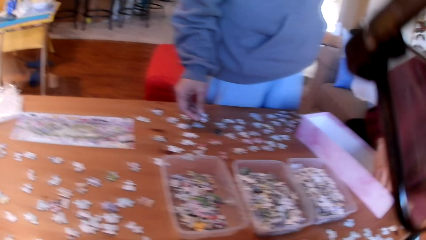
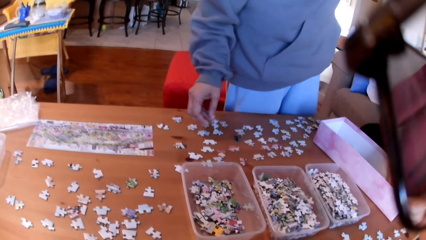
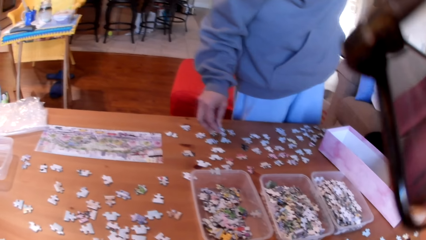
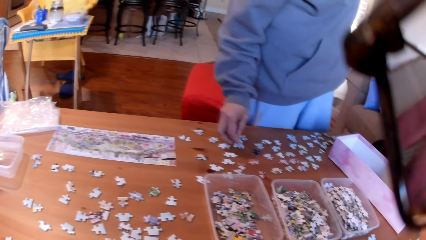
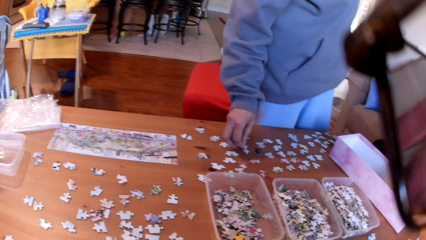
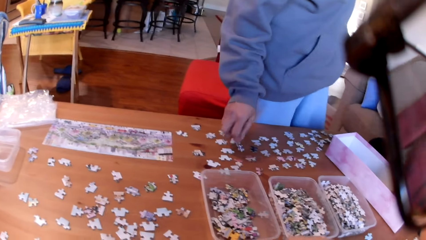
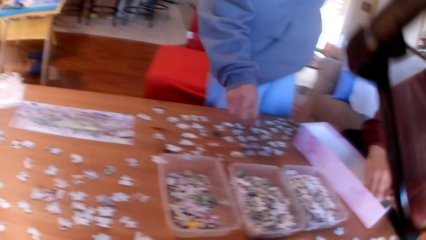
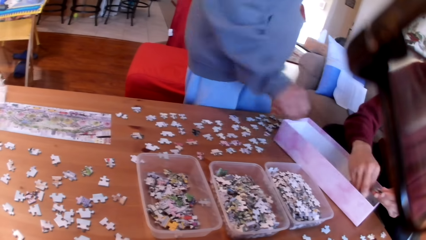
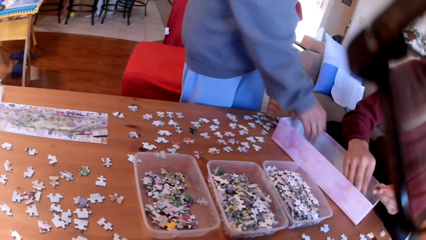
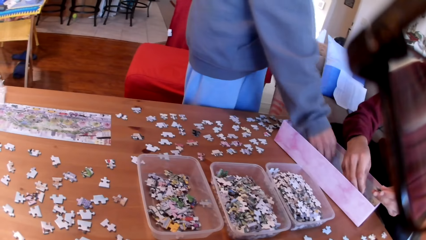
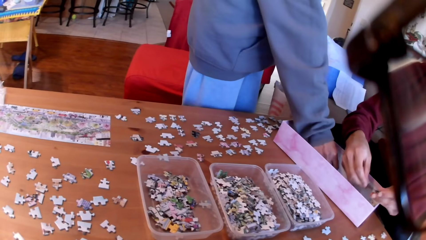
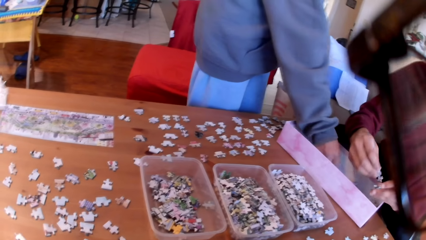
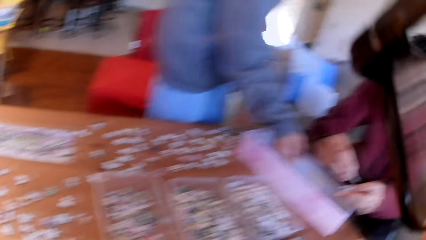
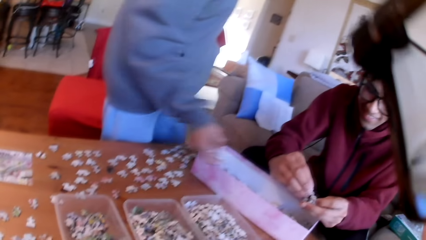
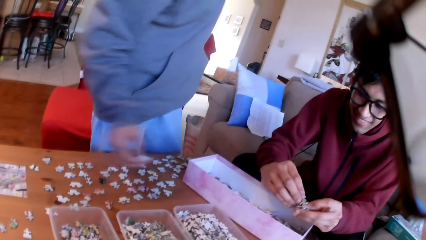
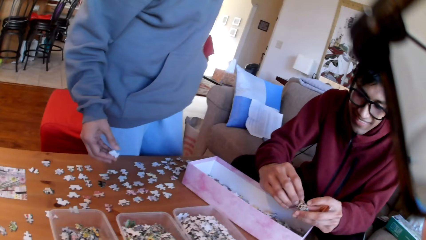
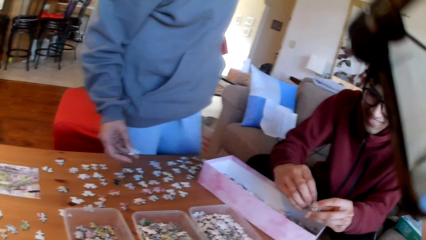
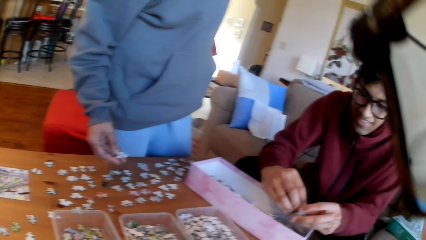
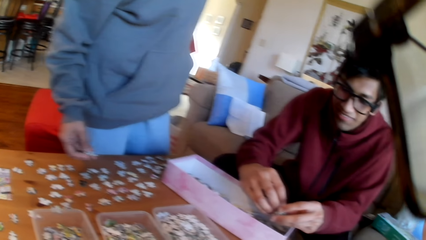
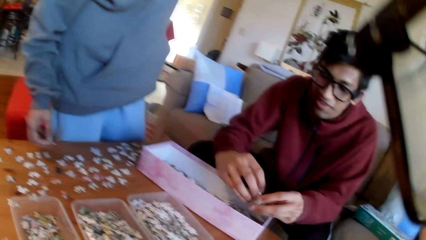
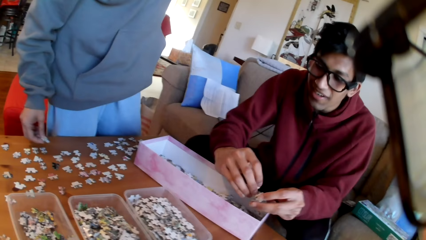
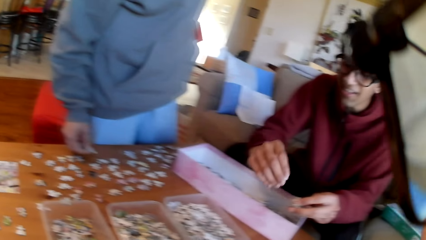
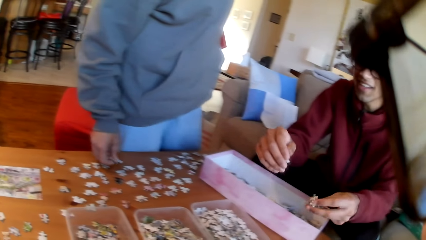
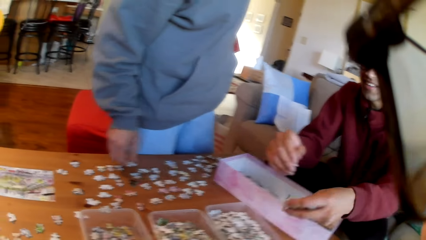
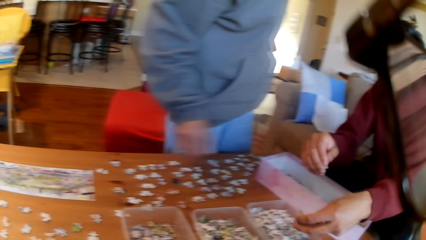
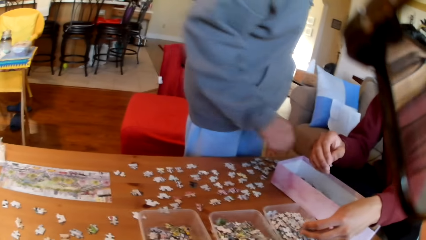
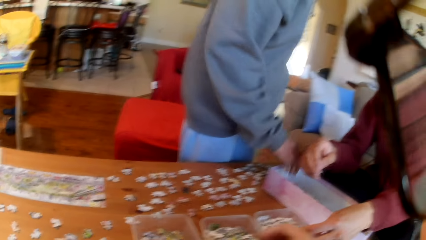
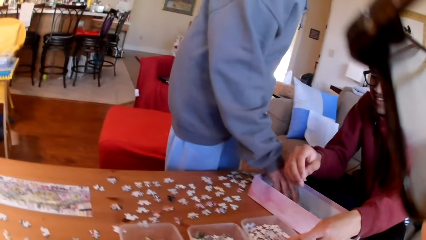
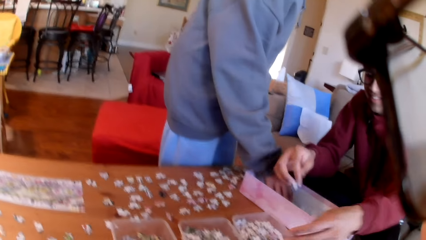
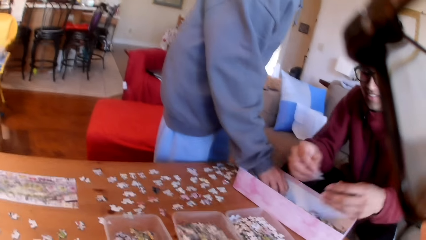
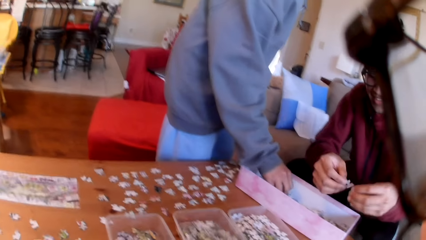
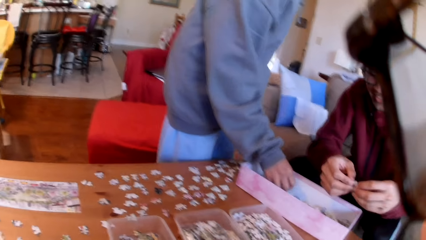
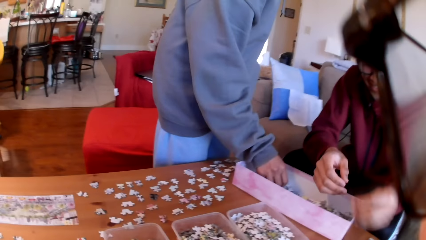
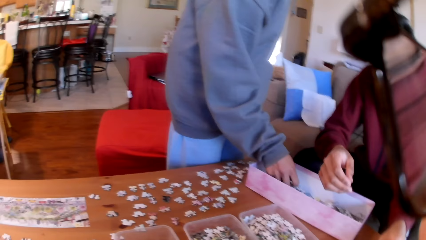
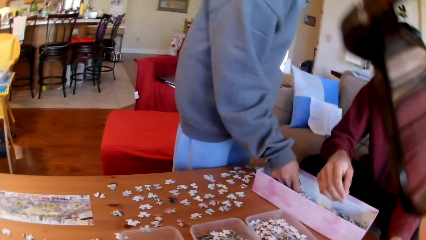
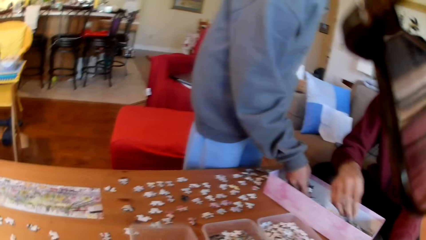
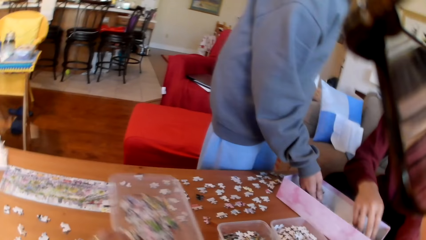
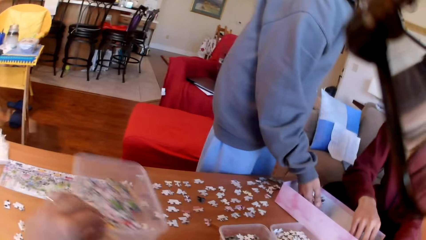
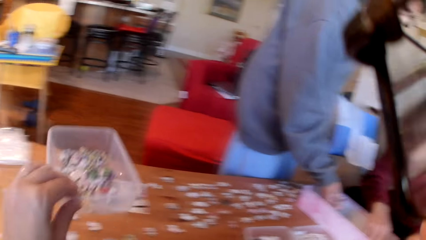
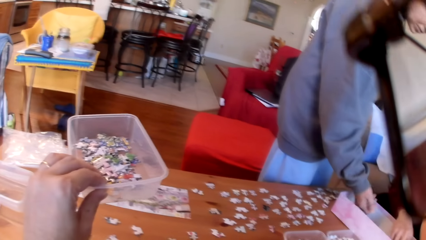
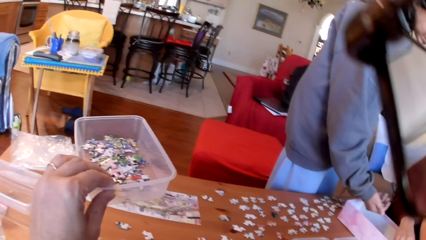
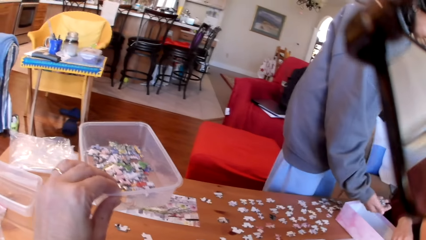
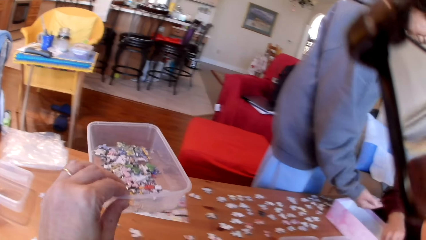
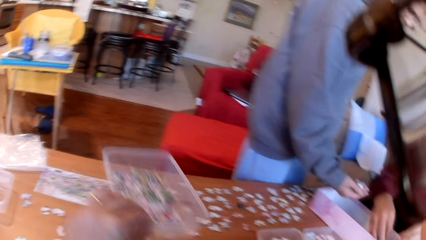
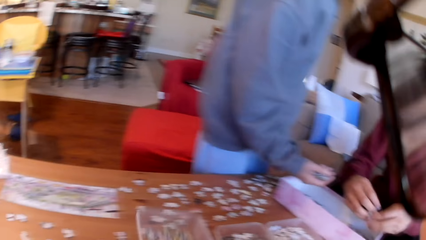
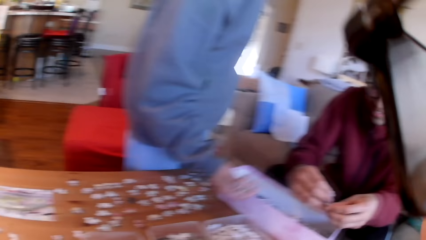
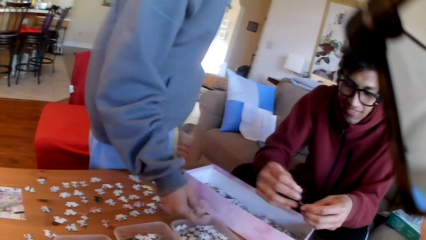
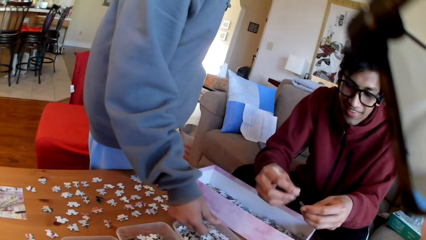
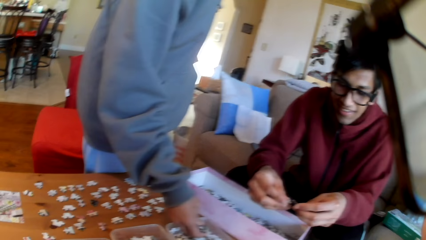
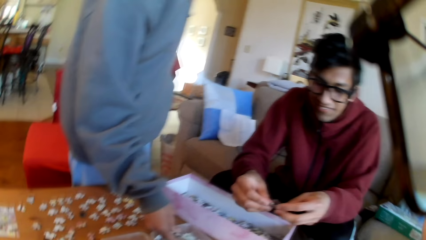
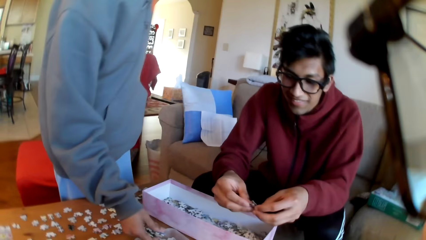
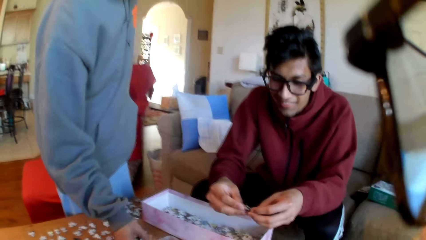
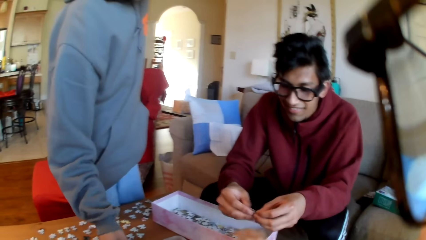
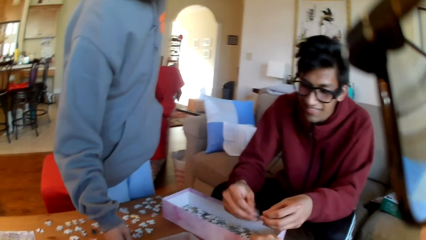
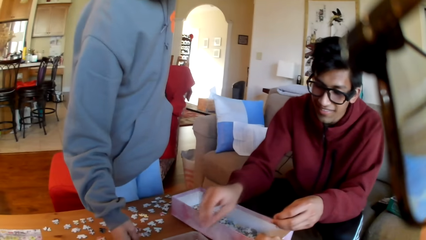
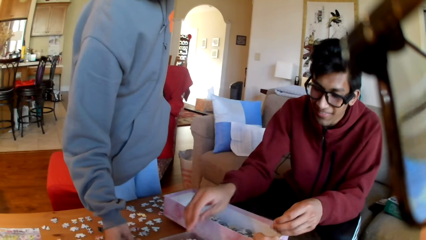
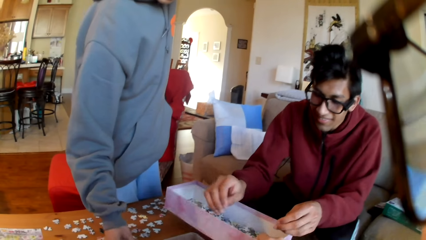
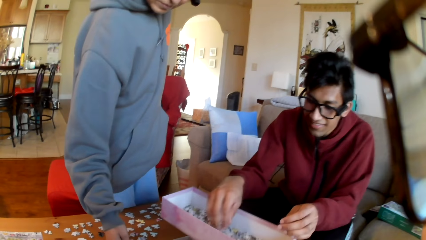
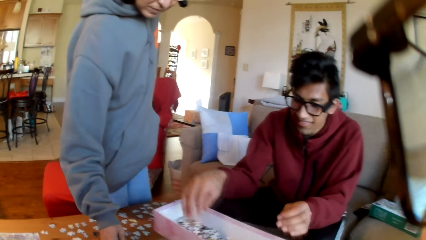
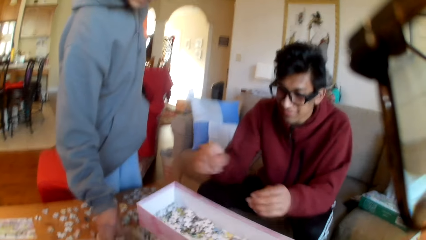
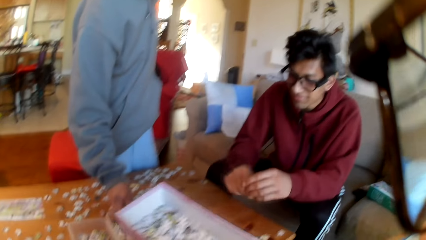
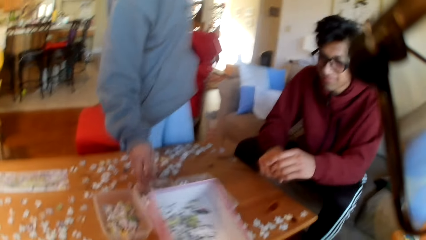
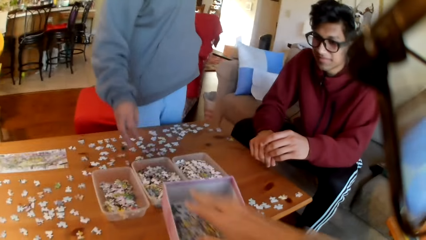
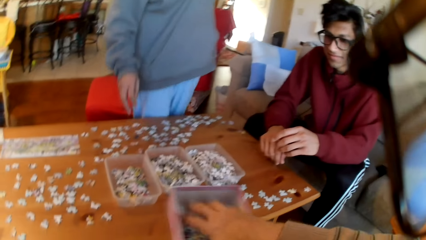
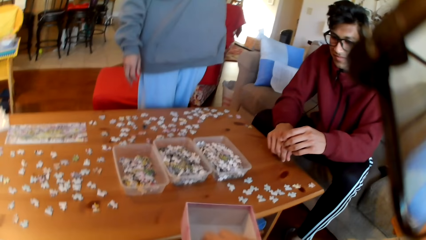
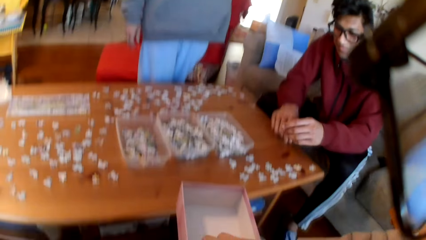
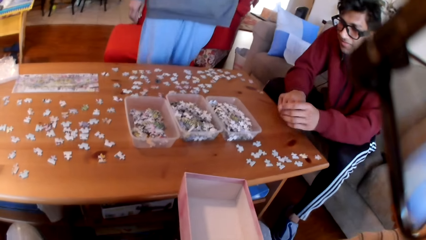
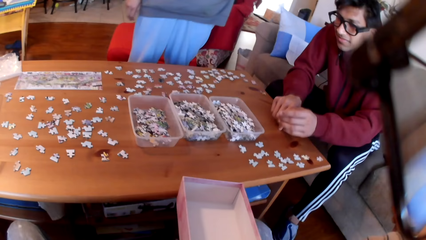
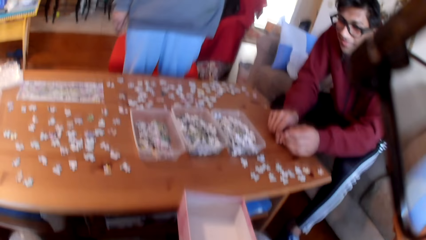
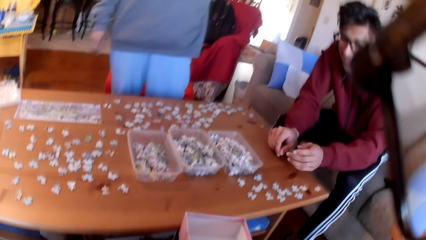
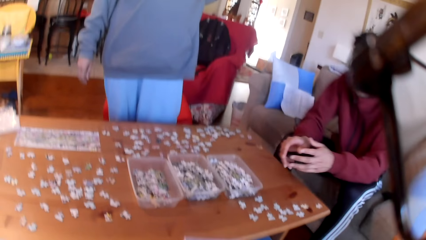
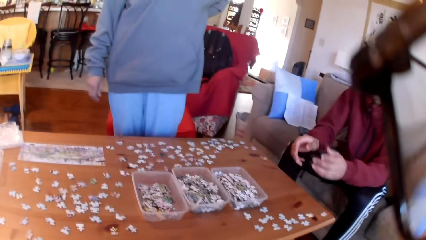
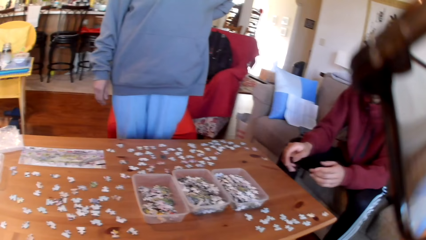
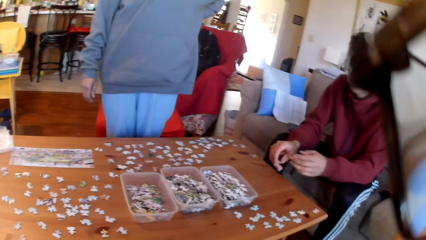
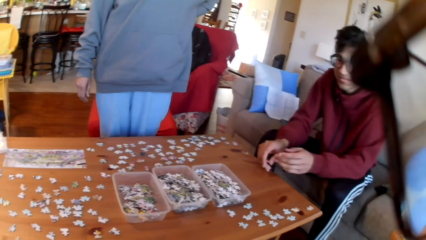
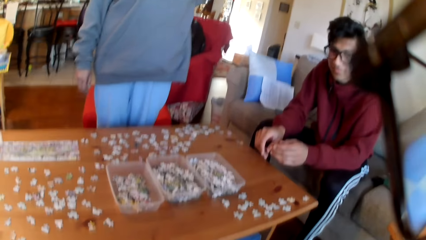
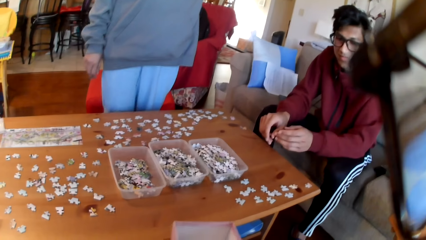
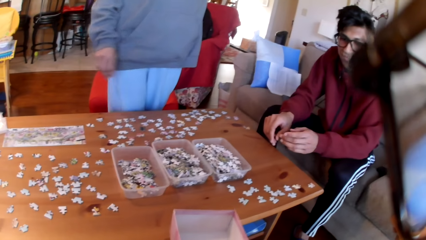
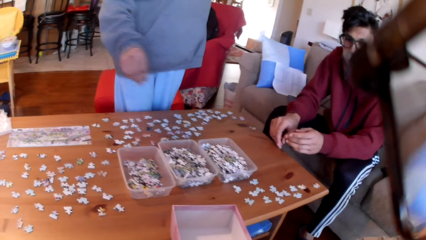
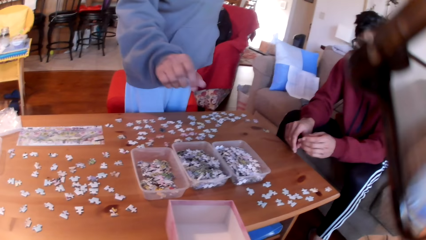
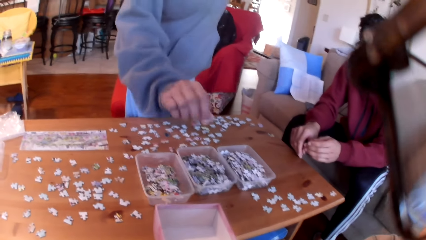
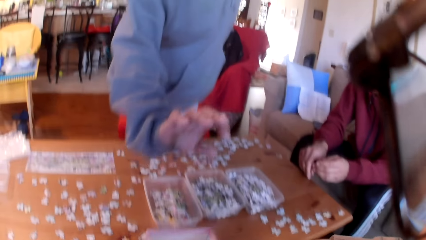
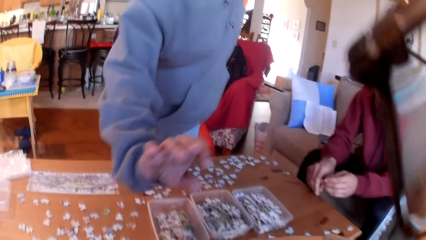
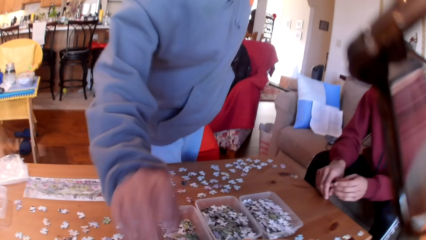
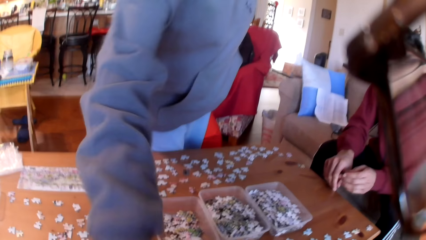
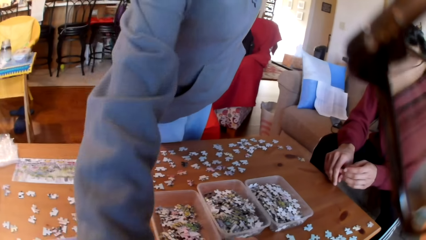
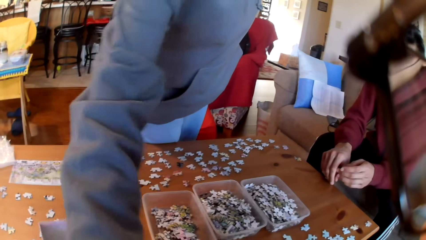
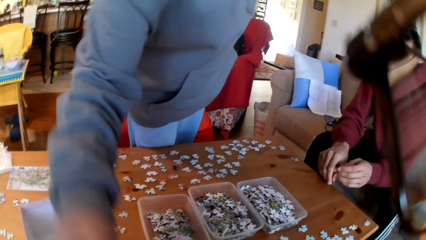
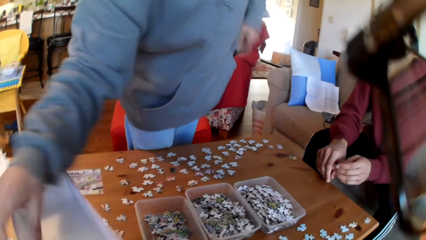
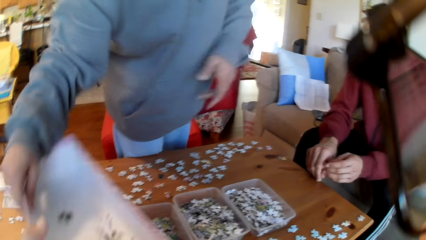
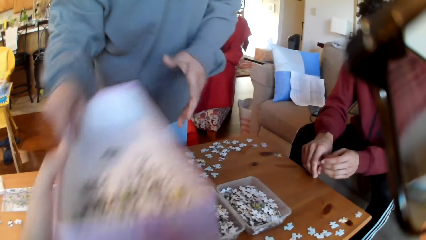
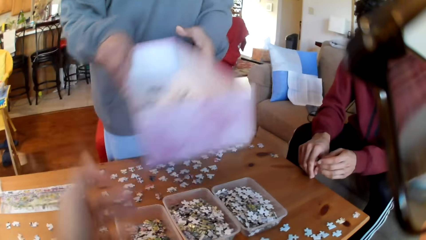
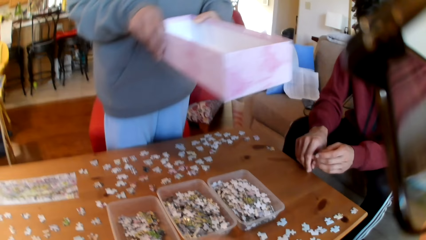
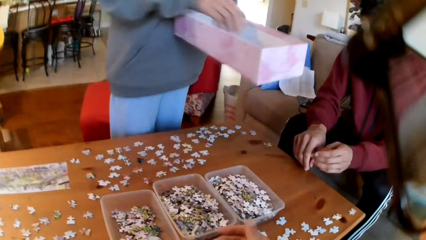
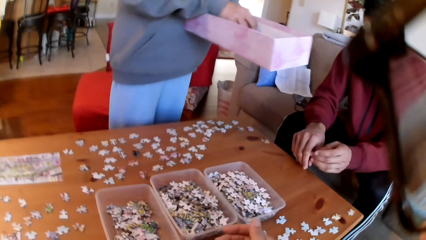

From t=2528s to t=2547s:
A woman puts a puzzle on the table, arranges the puzzles, takes puzzles, and moves the hand. The camera wearer looks at a man. The man puts a puzzle in the tin. The camera wearer puts a puzzle in the tin and shakes the tin. The man puts a puzzle on the table. The camera wearer lifts the tin of puzzles. The woman takes puzzles. The camera wearer looks at the colleagues. The man puts a puzzle in the tin. The camera wearer picks up a puzzle box from the man and picks puzzles from the box. The woman takes the box from the camera wearer. The camera wearer puts puzzles on the table.
